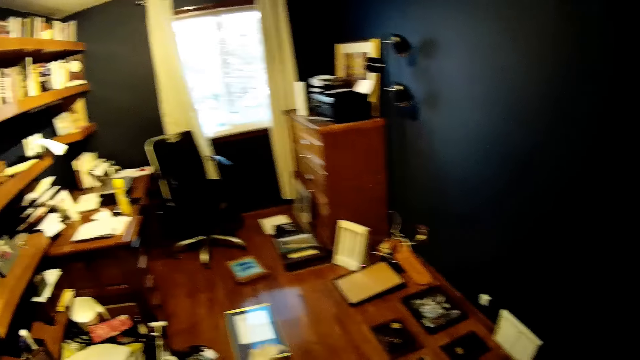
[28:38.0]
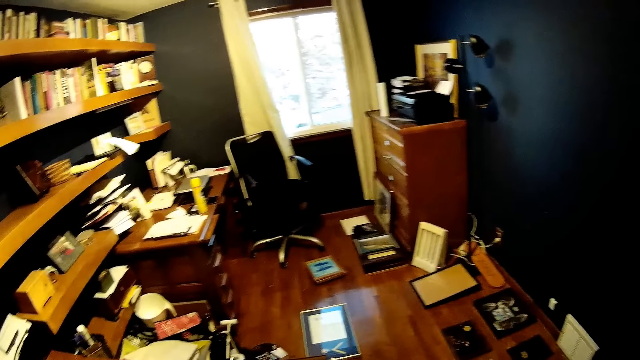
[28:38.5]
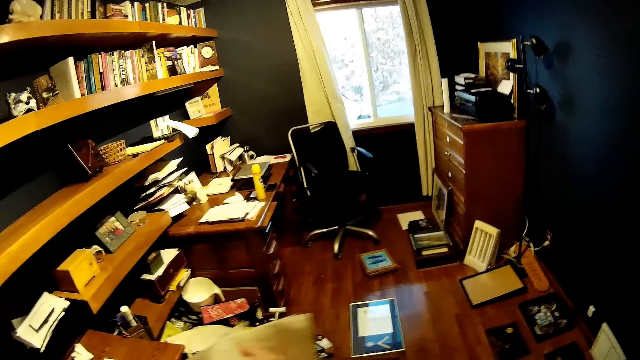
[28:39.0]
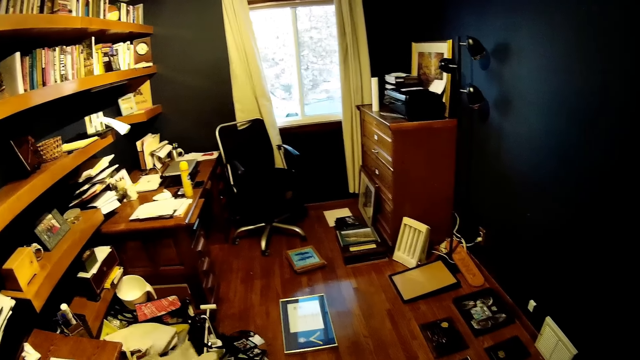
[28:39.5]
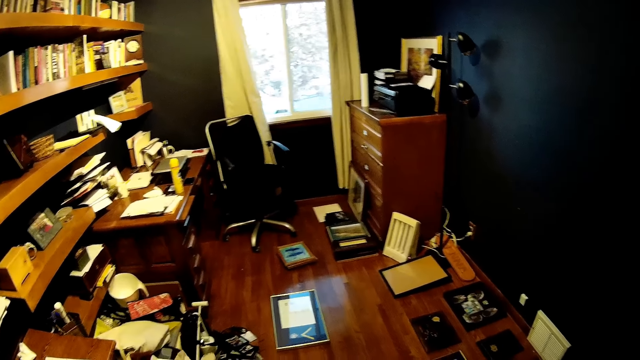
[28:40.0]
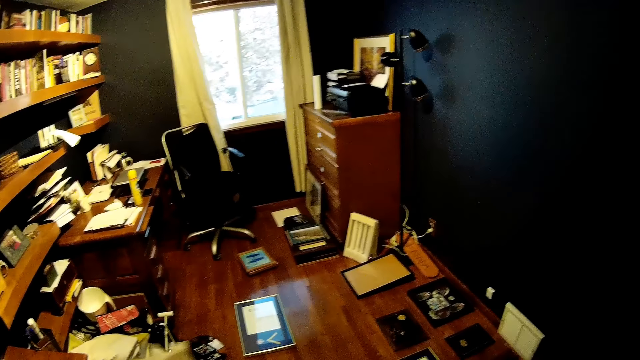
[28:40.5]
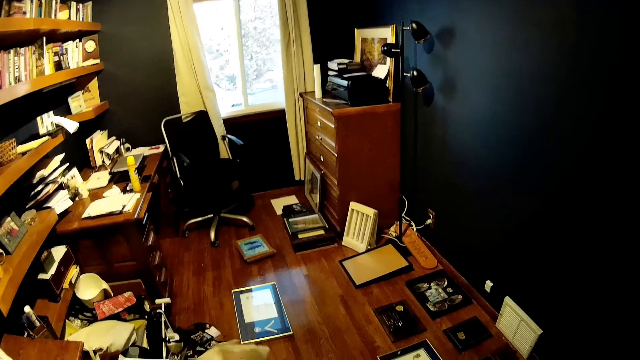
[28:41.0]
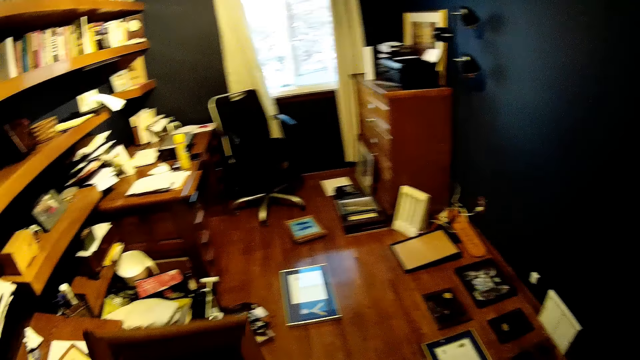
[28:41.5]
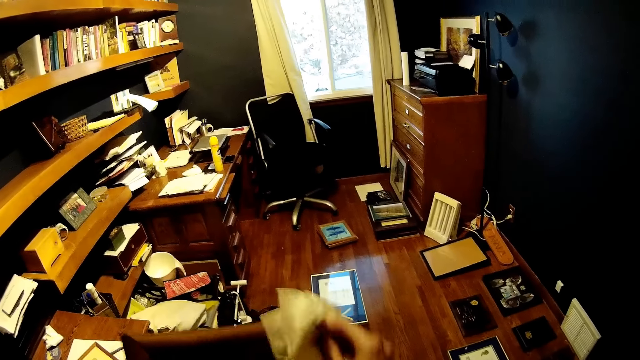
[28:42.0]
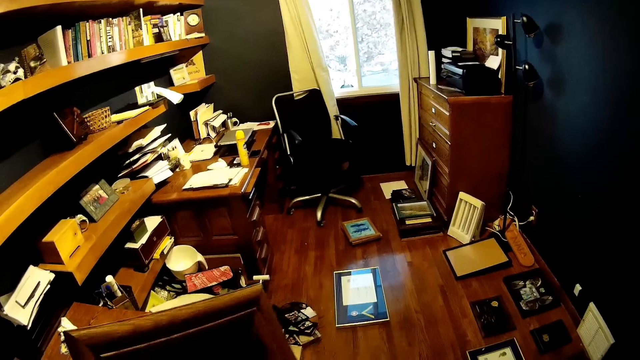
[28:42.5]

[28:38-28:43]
The camera wearer wipes a photo frame.

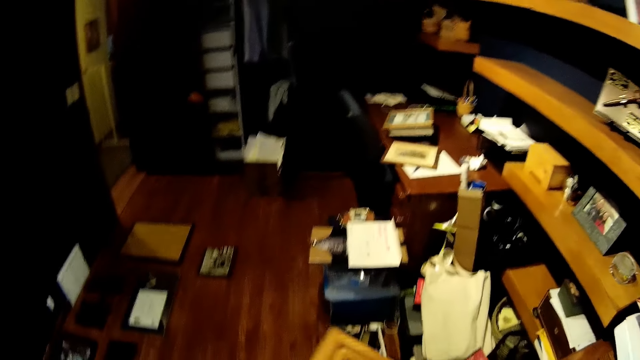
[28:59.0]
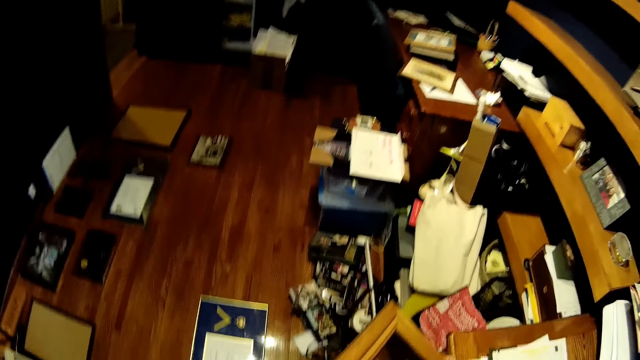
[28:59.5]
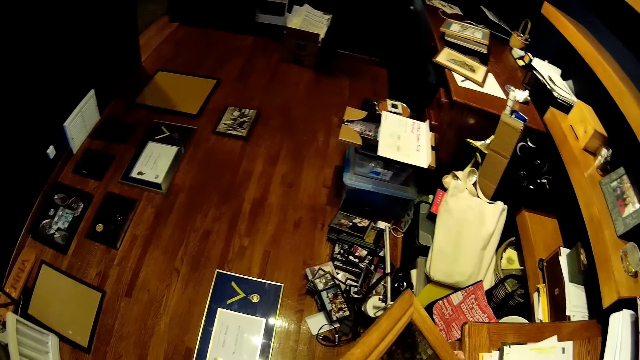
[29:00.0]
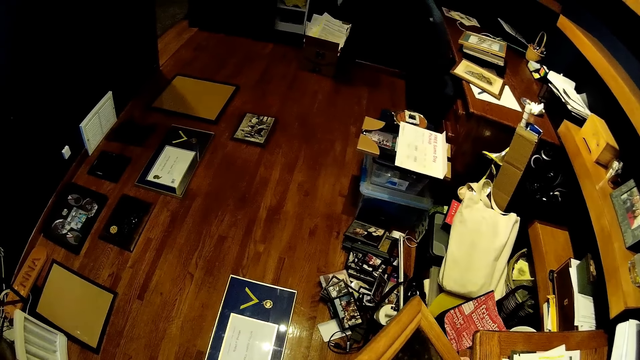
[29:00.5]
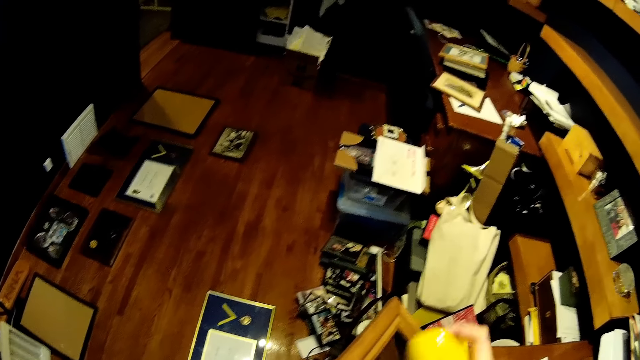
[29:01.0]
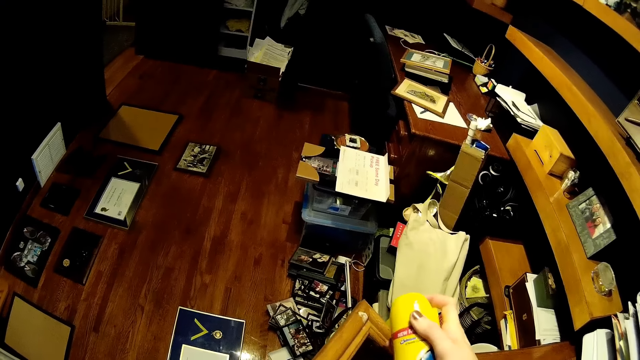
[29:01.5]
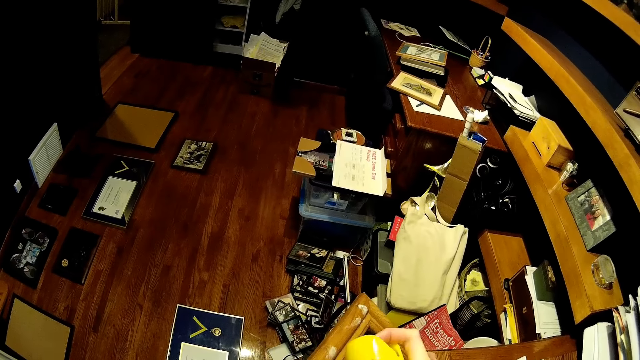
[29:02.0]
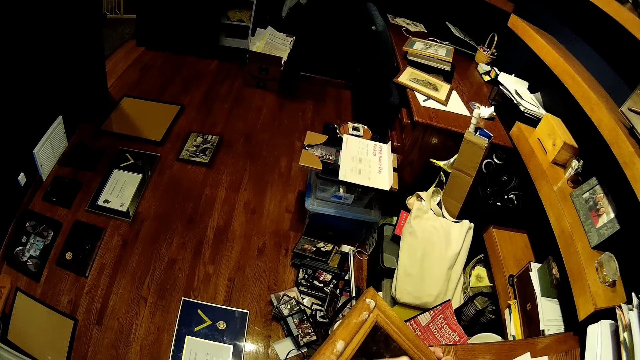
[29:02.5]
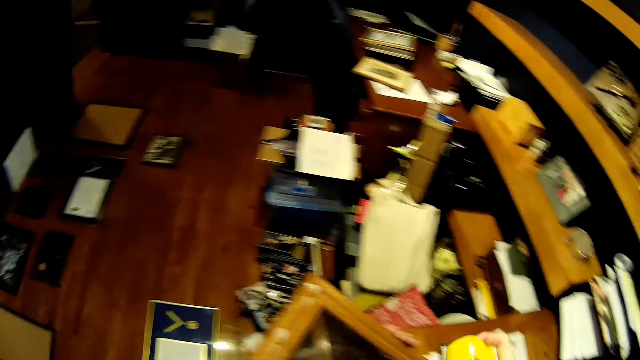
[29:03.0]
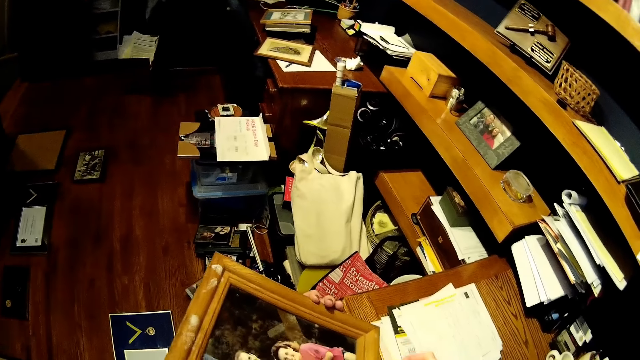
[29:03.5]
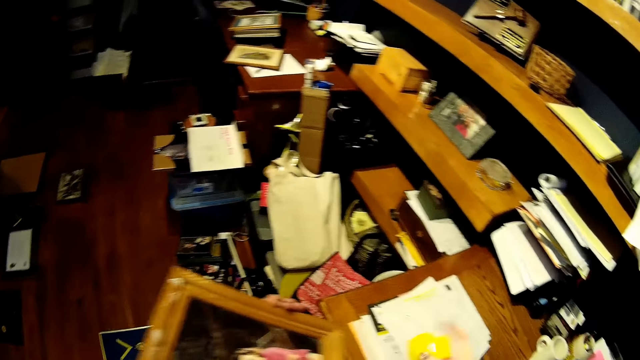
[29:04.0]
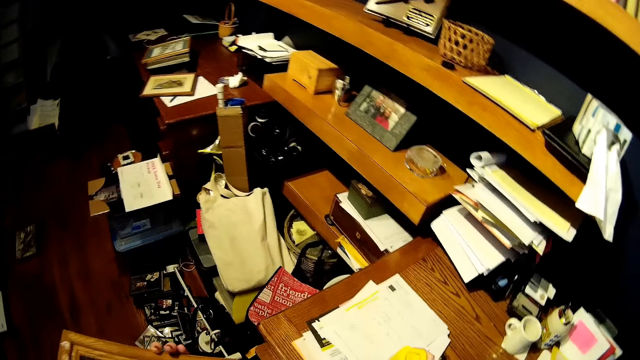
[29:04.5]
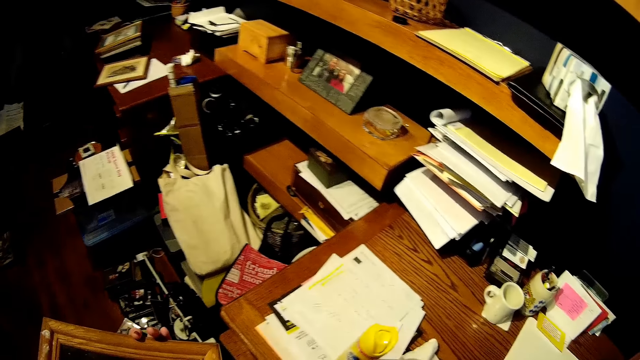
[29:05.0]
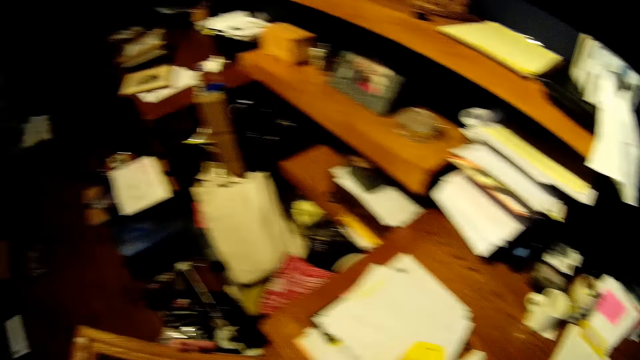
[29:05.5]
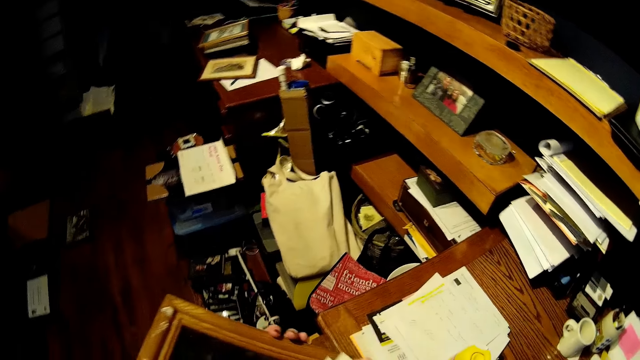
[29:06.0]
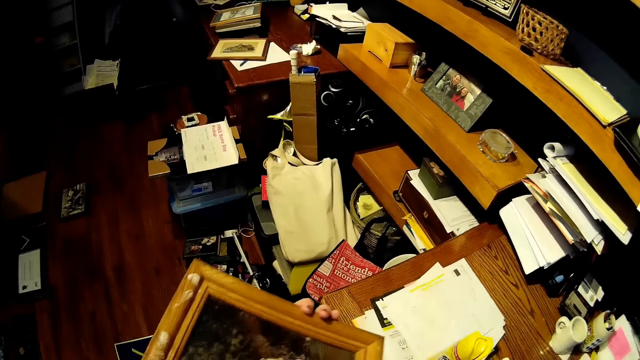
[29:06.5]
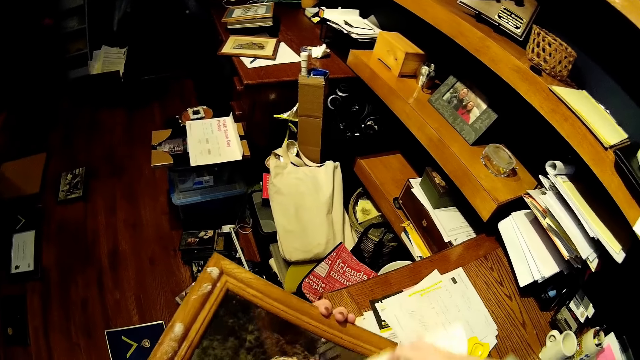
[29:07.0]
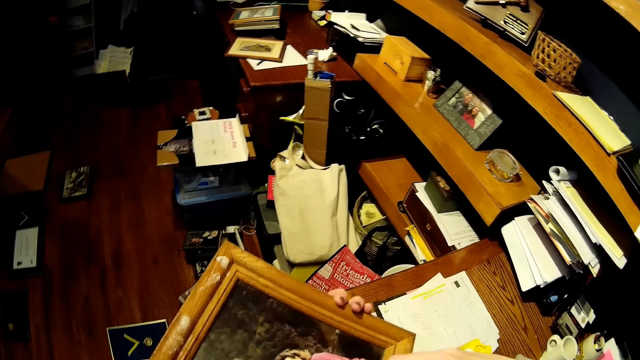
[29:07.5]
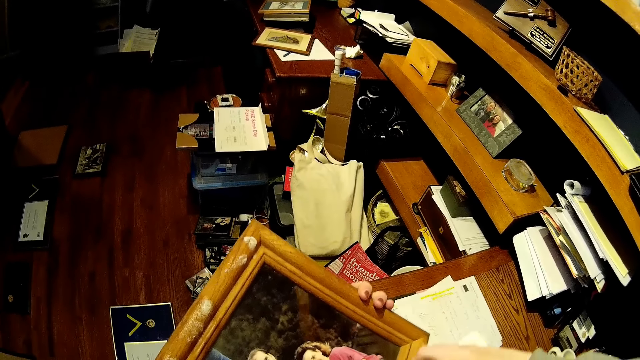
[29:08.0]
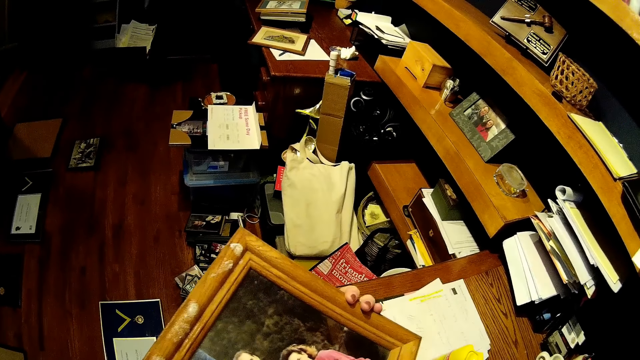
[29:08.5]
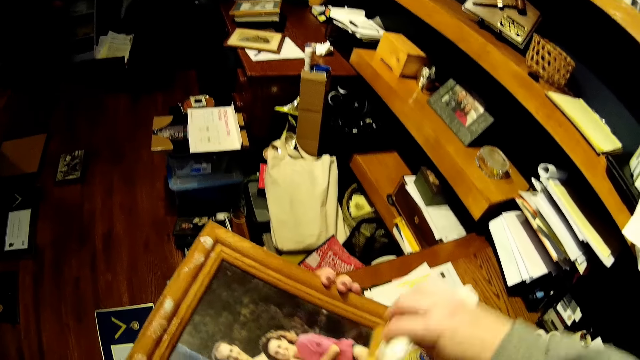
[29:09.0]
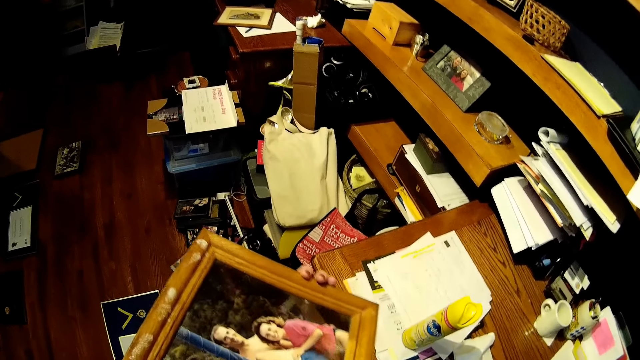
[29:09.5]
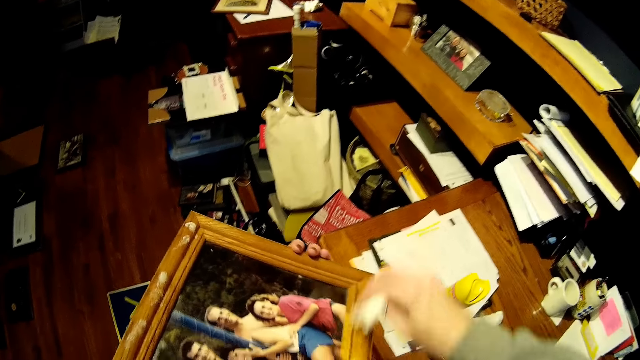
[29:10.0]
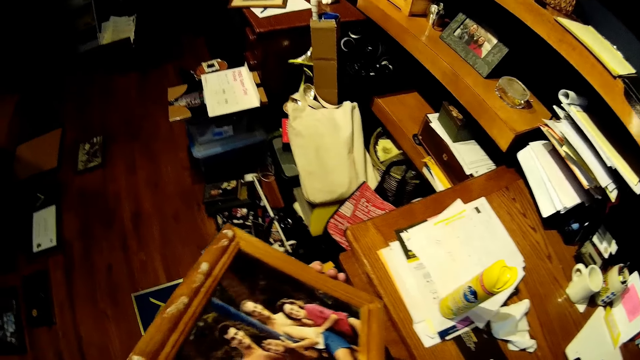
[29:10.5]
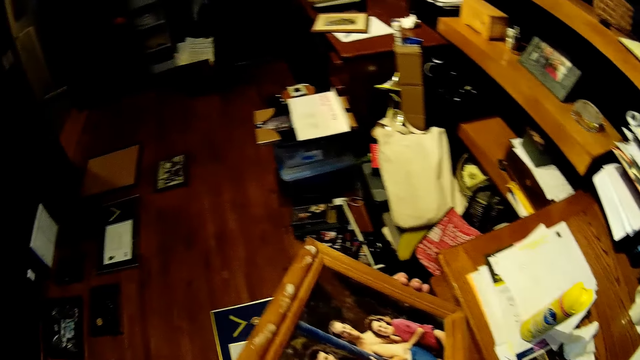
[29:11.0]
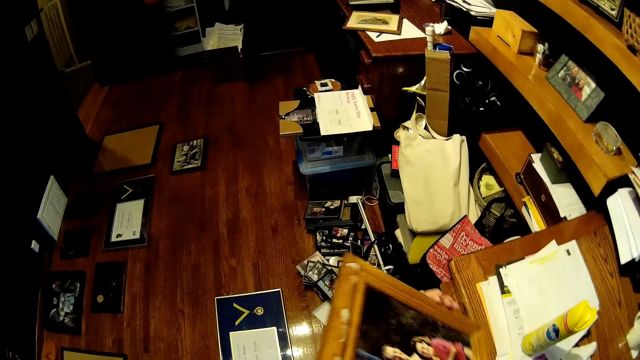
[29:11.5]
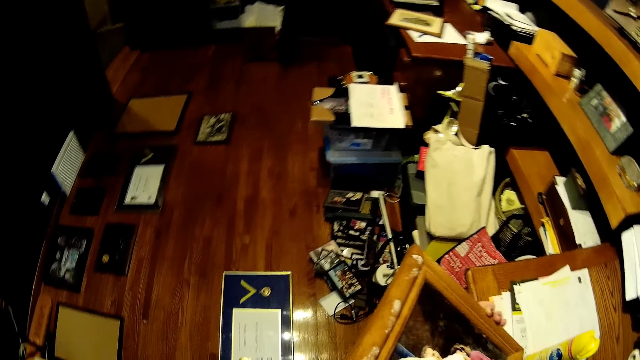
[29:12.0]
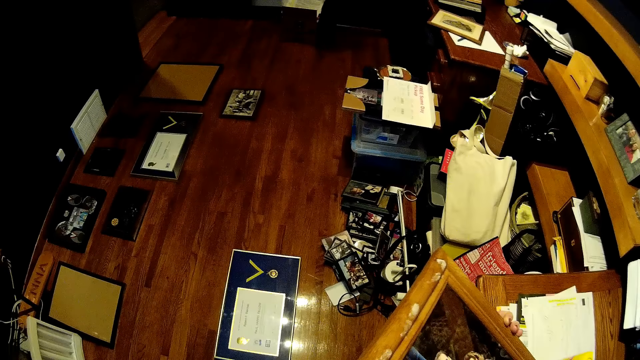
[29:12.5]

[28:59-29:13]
The camera wearer sprays pledge cleaner on the photo frame. They put the pledge cleaner bottle on the shelf. They clean the photo frame with tissue paper.

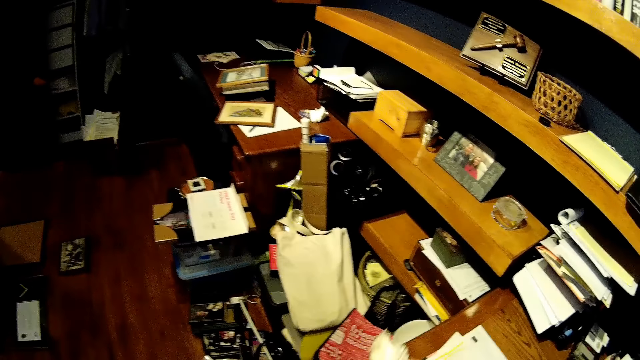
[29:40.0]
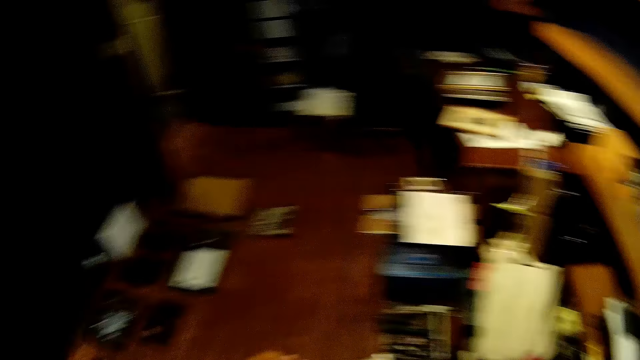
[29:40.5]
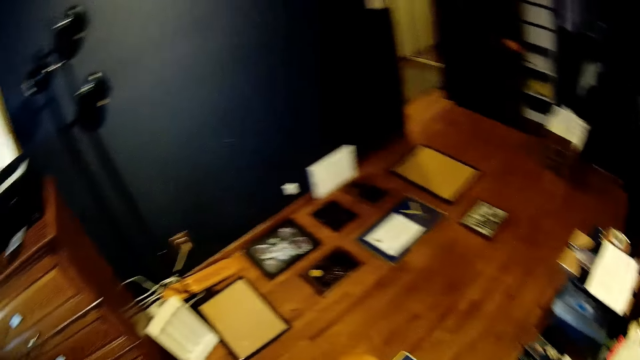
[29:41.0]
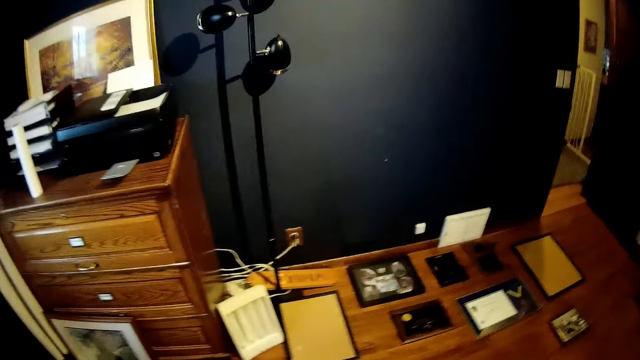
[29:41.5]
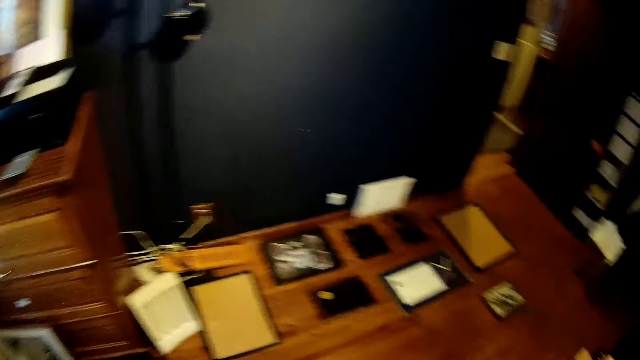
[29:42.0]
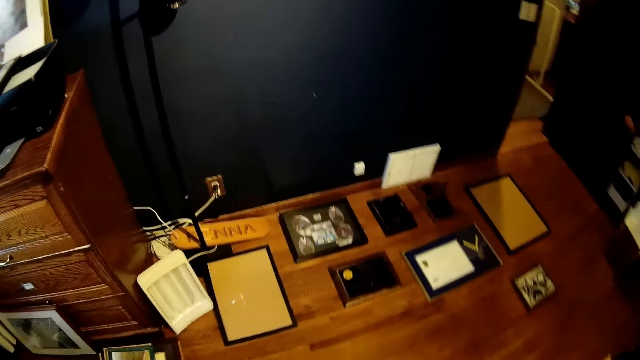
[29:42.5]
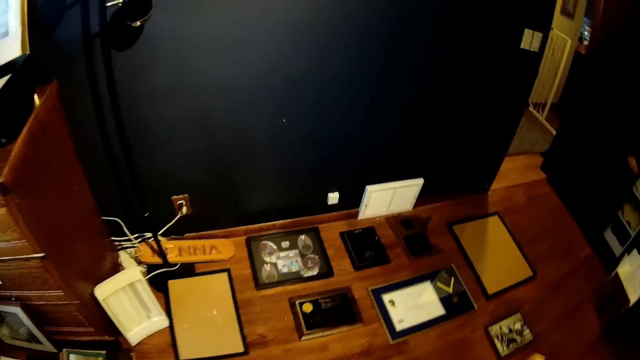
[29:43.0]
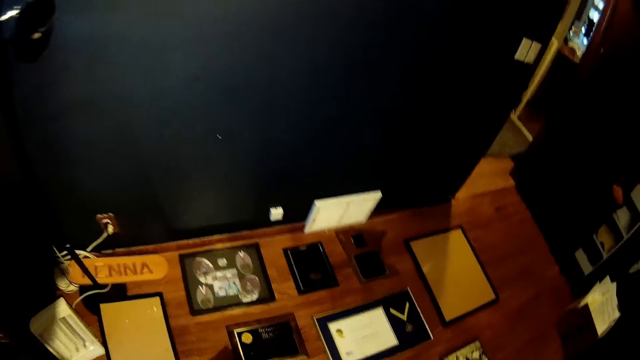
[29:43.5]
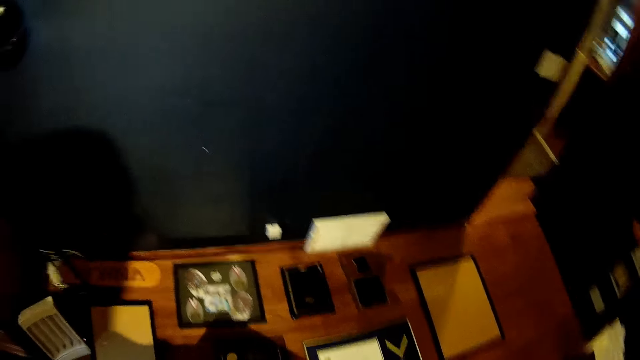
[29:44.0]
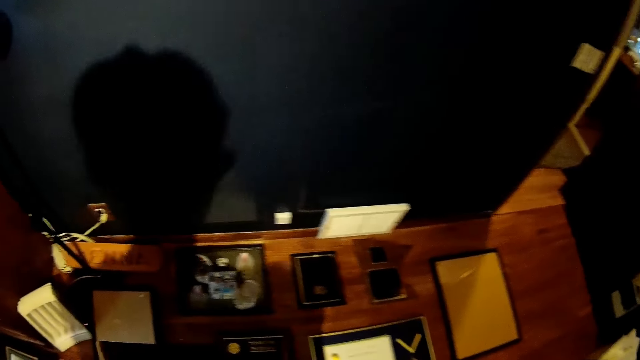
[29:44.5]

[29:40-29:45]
The camera wearer turns around.
